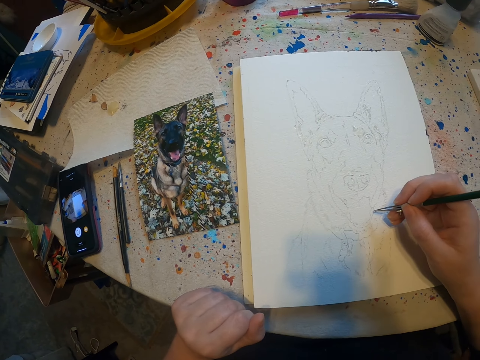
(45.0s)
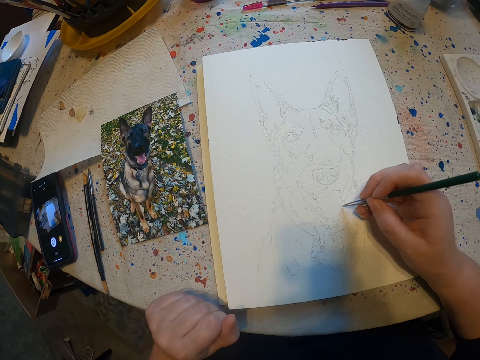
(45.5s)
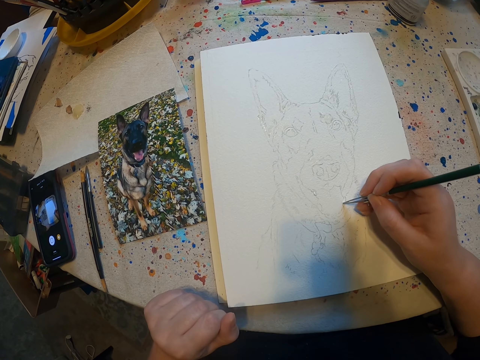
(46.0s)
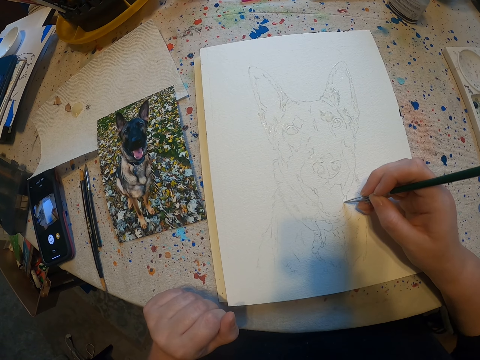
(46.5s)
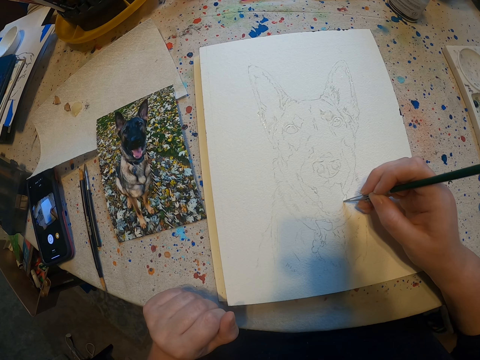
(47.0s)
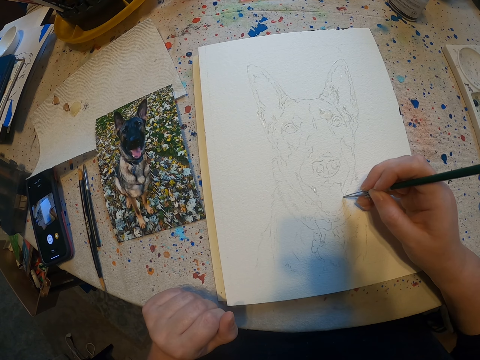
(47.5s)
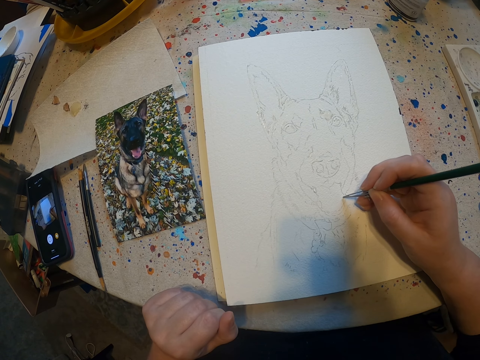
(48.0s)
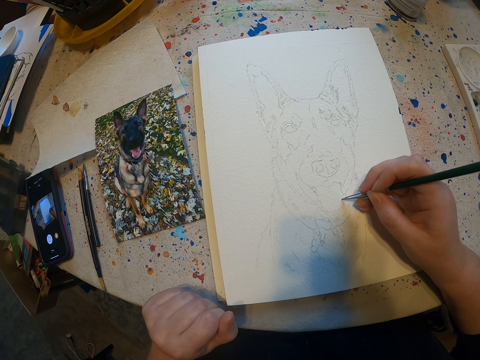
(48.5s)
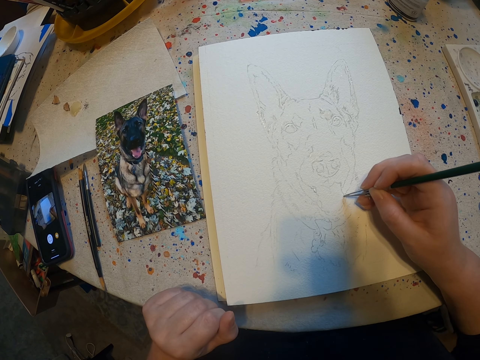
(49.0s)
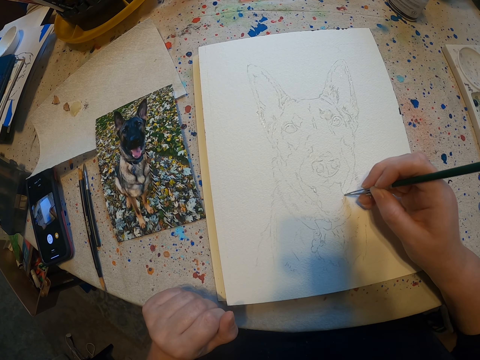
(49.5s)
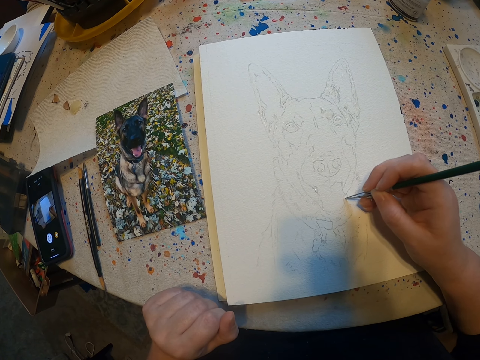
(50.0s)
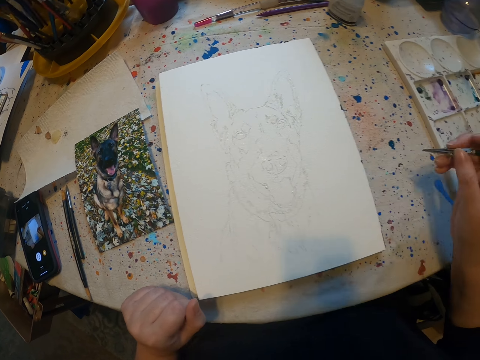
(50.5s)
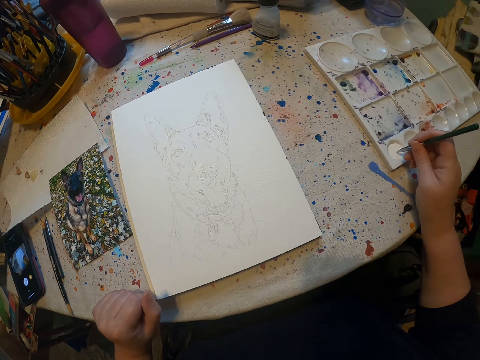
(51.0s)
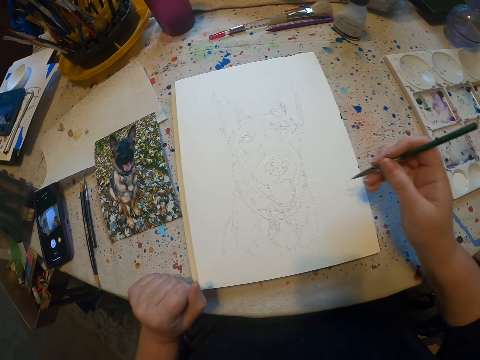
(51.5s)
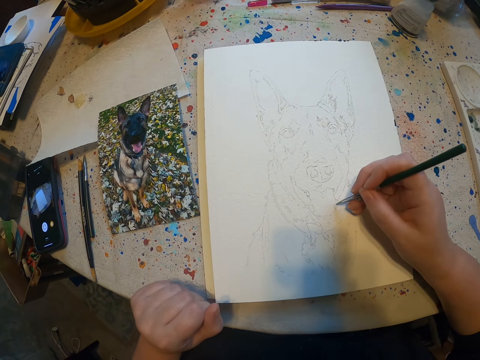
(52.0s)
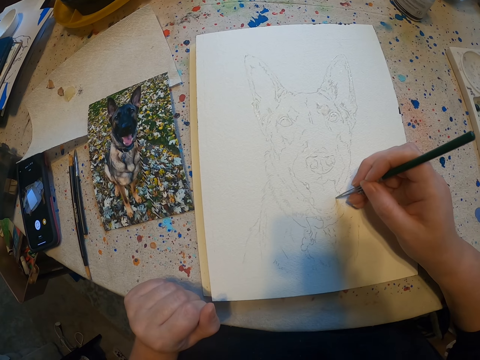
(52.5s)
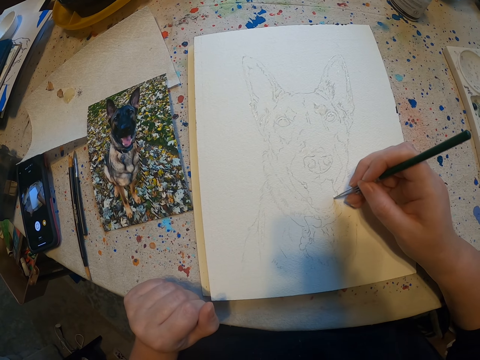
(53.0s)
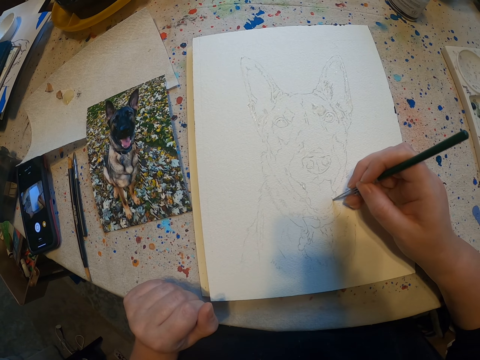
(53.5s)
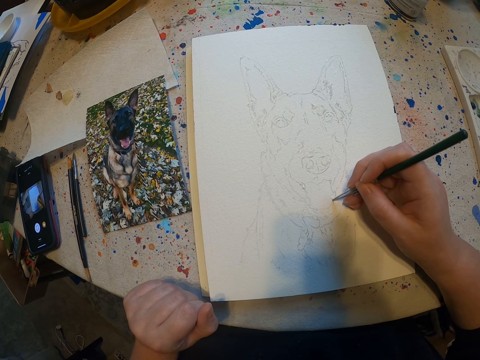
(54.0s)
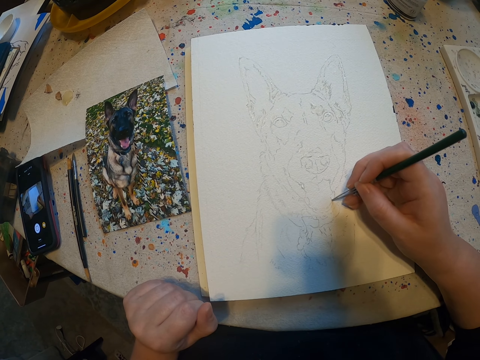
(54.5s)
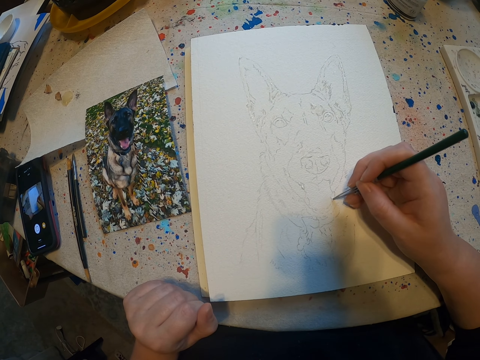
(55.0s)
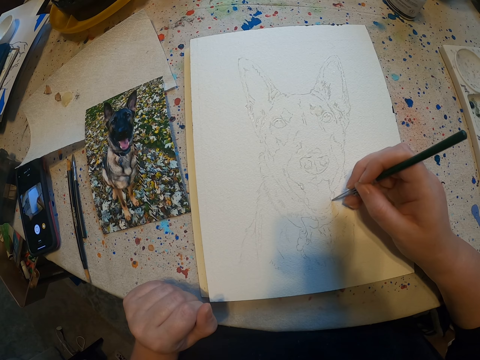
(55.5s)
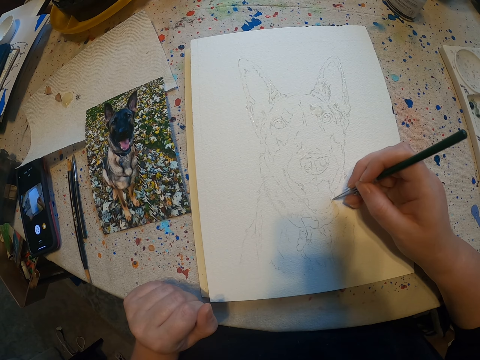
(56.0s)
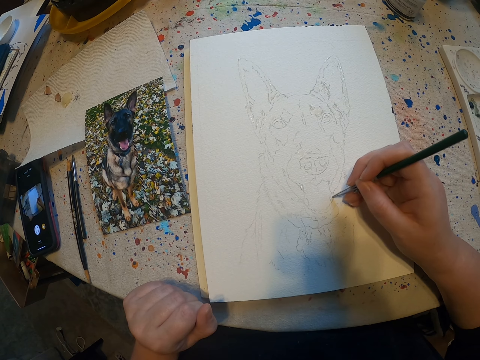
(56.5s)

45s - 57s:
The camera wearer draws on a paper on the table. They stop to draw on the painting board. They dip a painting pen into the paint. They draw on the paper on the table.

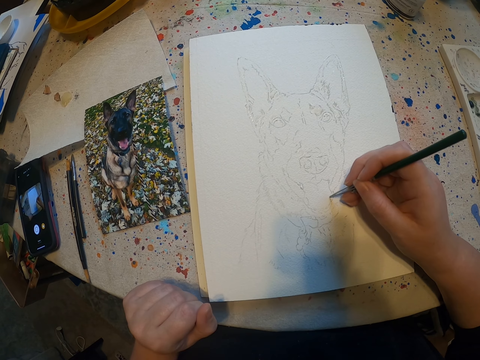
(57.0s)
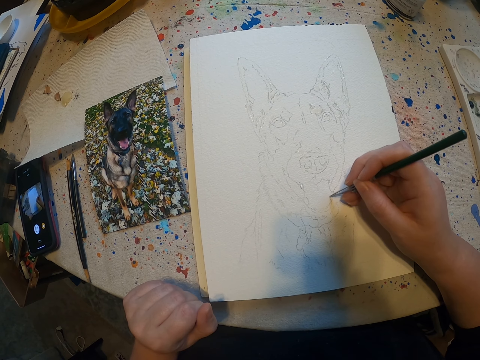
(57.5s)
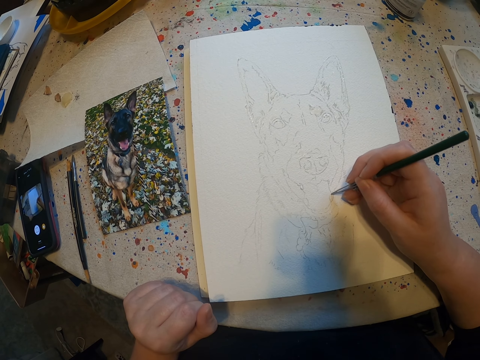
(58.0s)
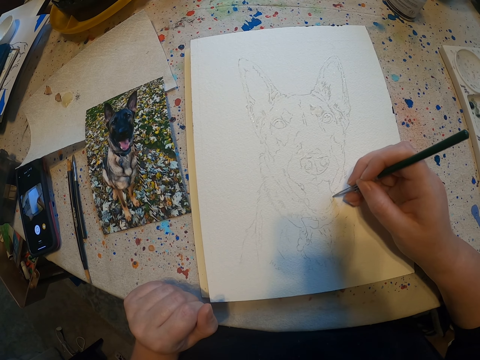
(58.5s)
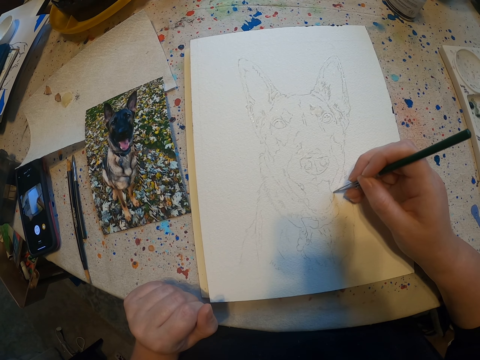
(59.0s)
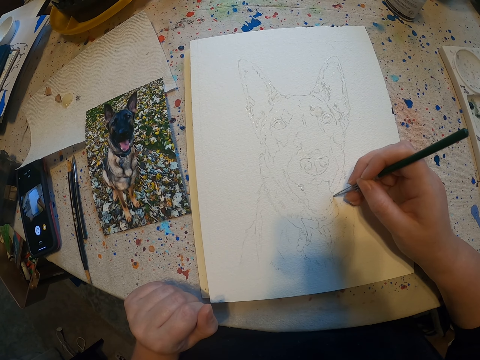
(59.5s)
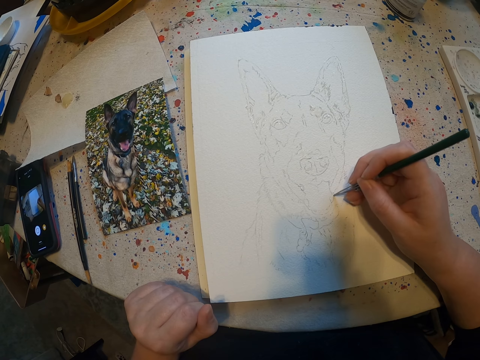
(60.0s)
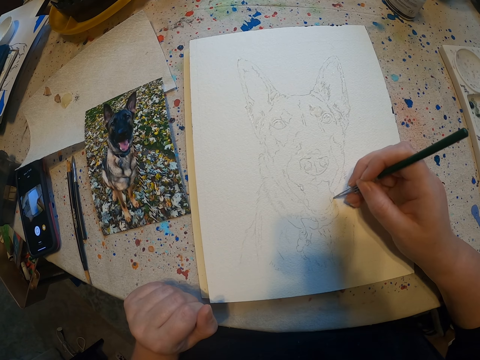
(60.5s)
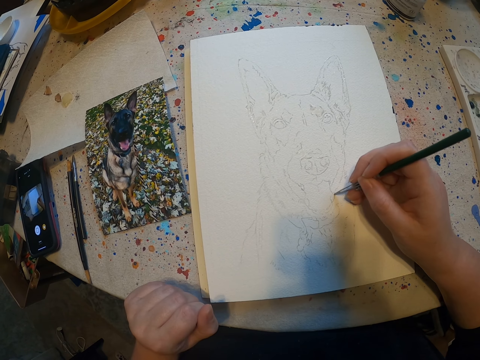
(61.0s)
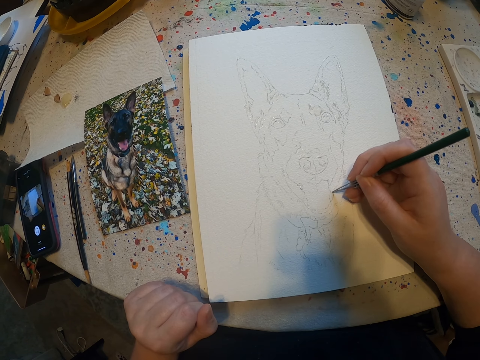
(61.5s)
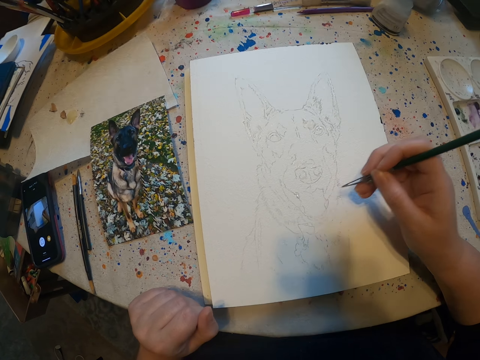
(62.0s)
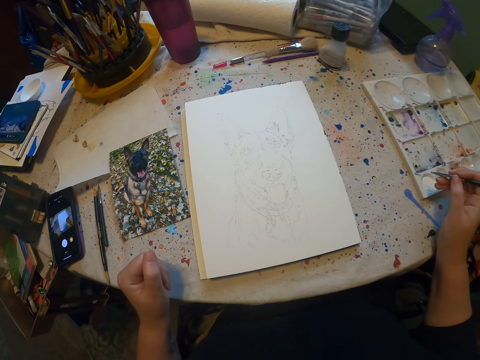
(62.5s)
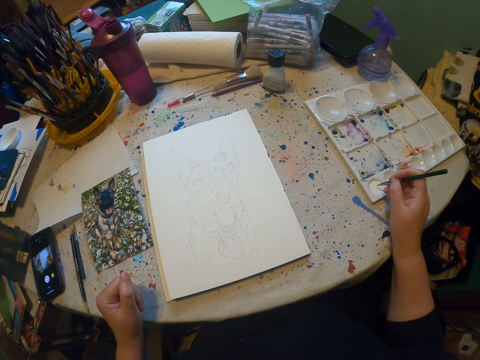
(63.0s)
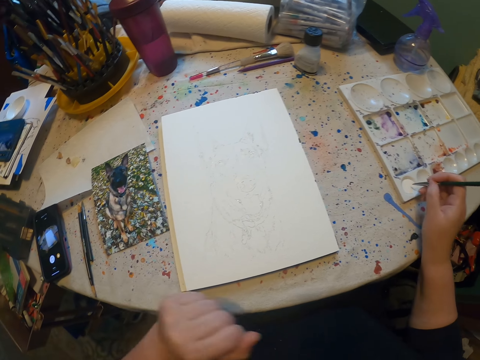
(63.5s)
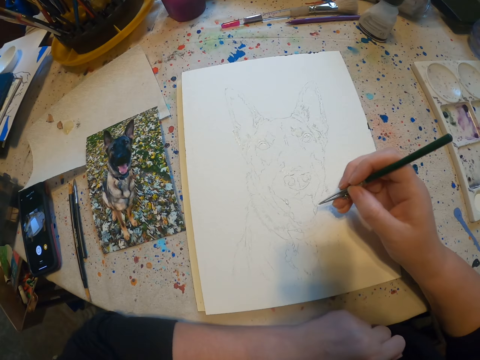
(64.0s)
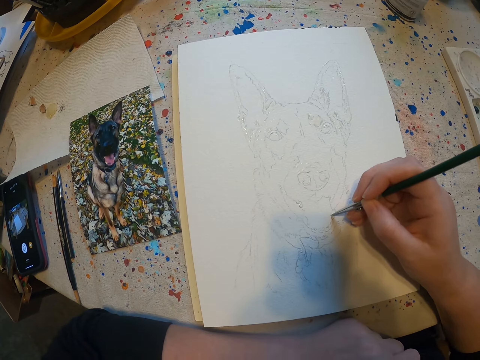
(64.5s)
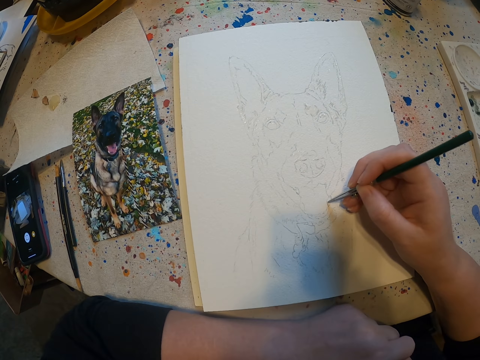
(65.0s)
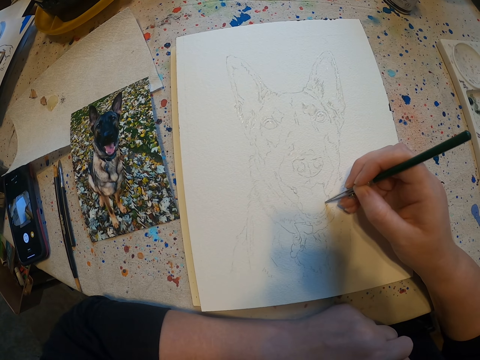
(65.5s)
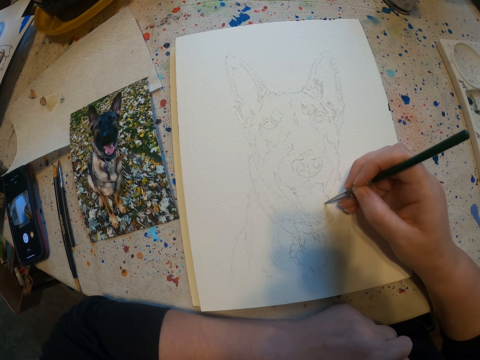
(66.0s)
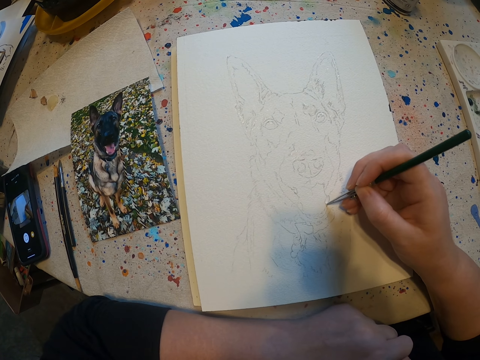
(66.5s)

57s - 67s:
The camera wearer stops to draw on the painting board. She dips a painting pen into the paint. She moves her left hand. She draws on the painting board.
